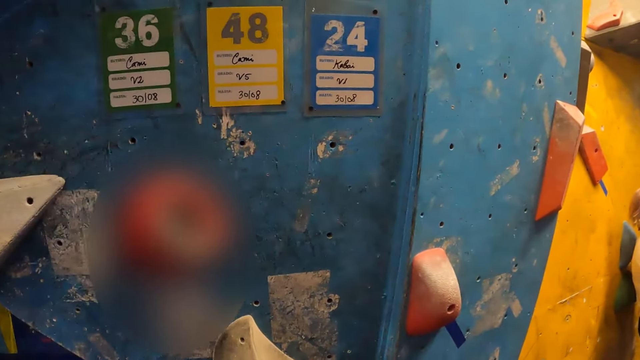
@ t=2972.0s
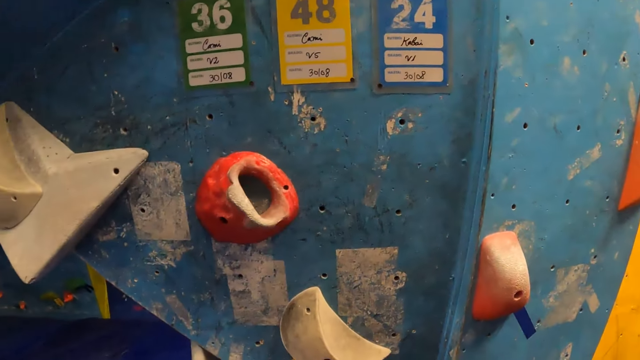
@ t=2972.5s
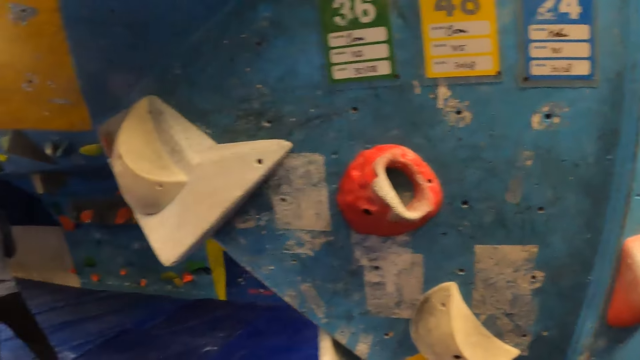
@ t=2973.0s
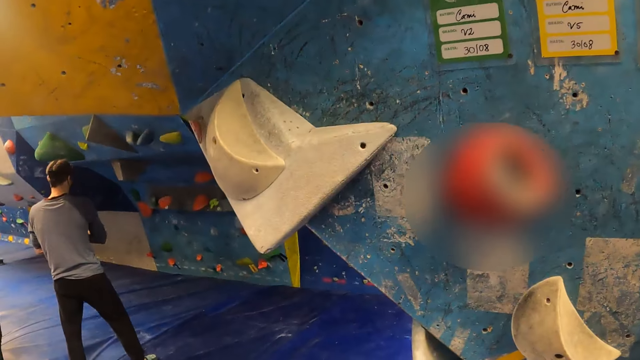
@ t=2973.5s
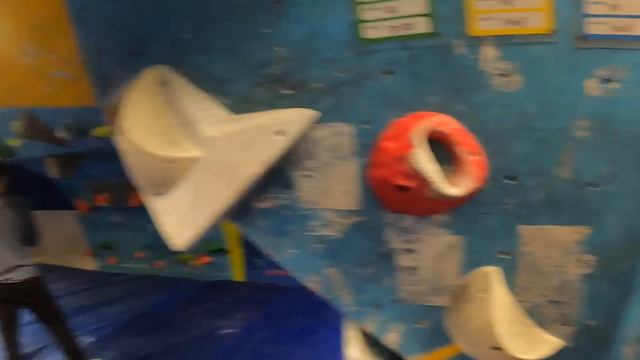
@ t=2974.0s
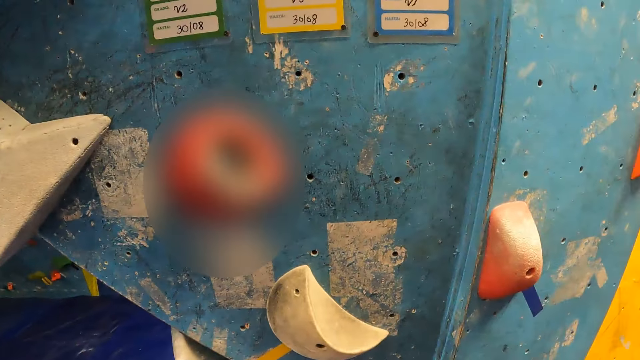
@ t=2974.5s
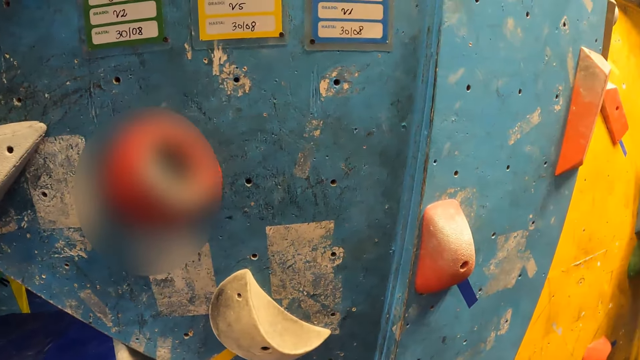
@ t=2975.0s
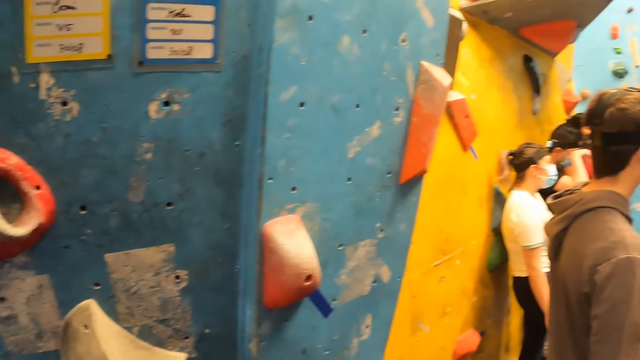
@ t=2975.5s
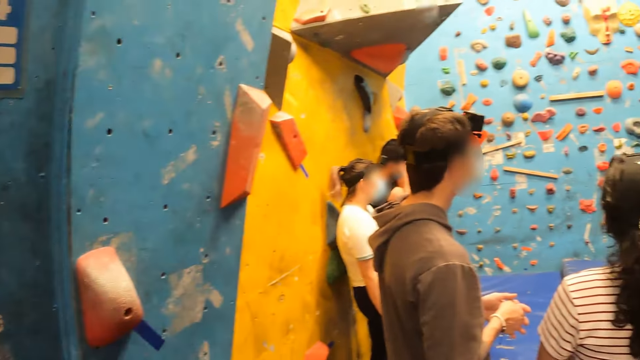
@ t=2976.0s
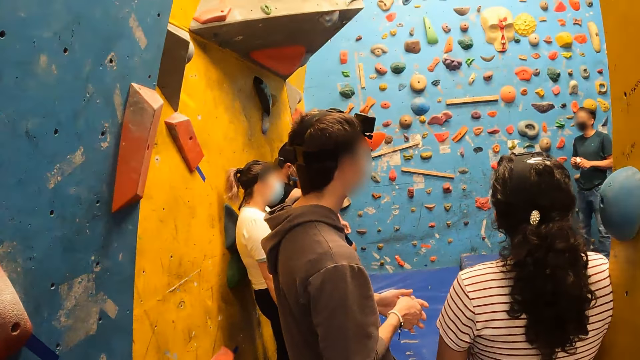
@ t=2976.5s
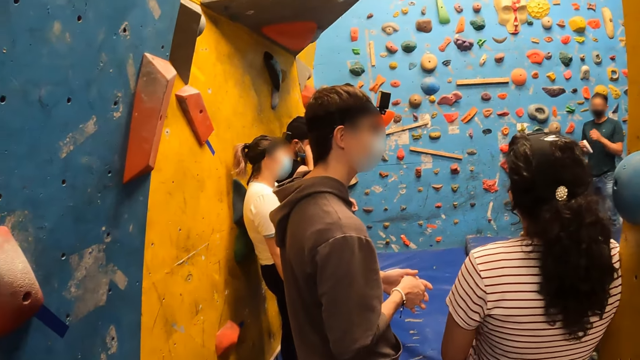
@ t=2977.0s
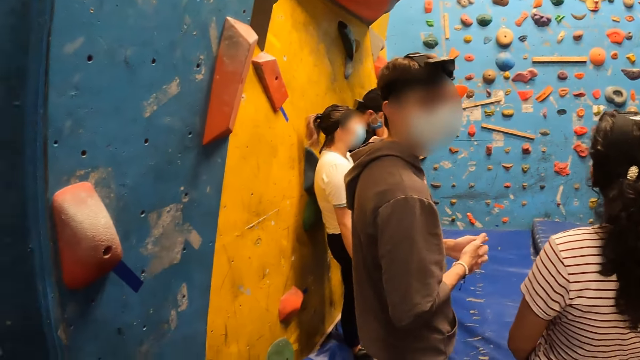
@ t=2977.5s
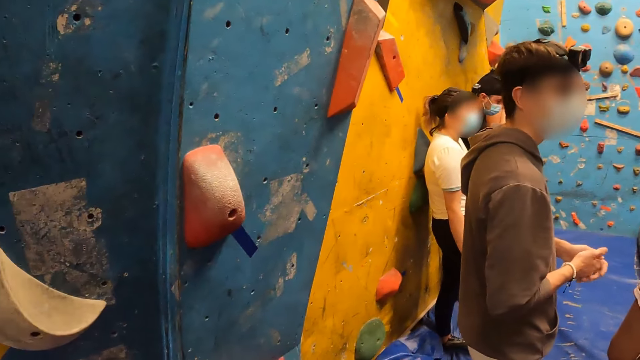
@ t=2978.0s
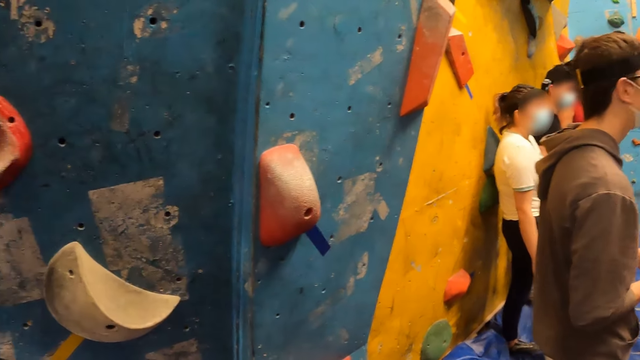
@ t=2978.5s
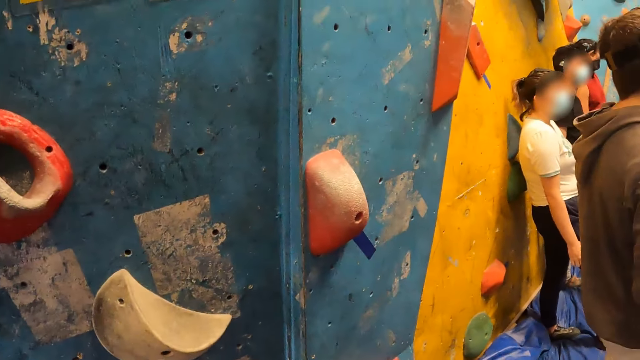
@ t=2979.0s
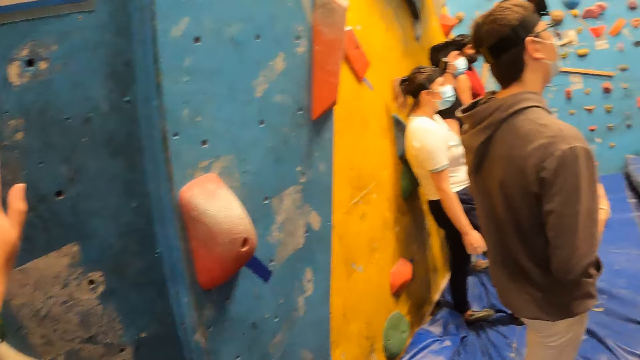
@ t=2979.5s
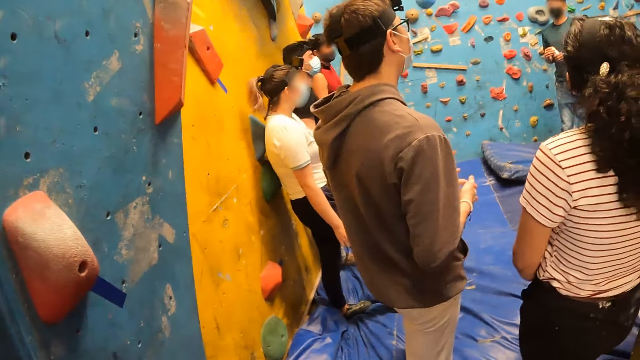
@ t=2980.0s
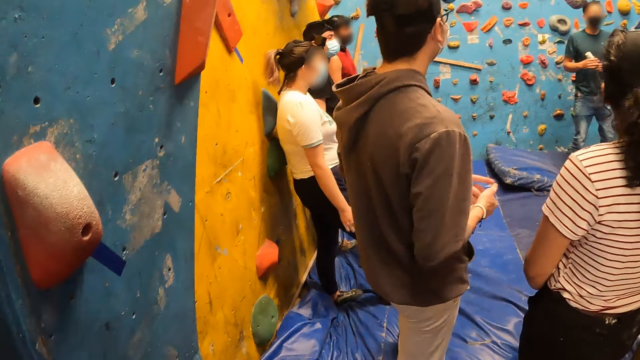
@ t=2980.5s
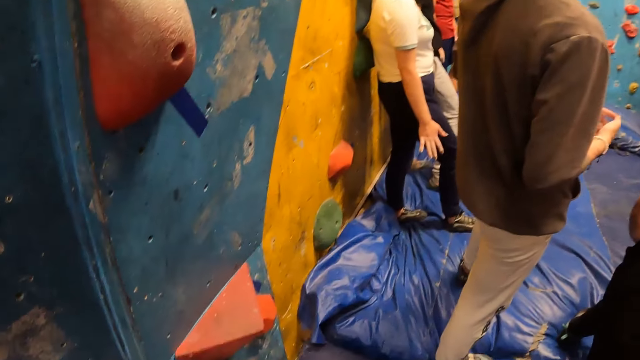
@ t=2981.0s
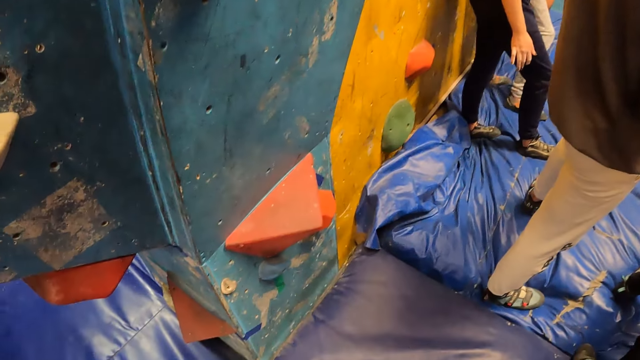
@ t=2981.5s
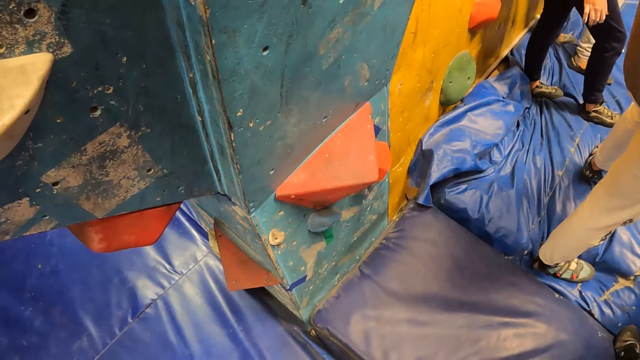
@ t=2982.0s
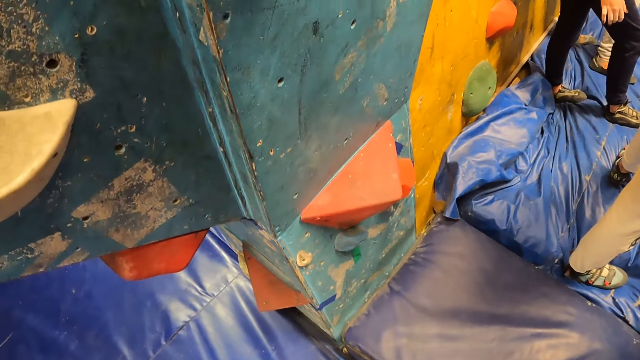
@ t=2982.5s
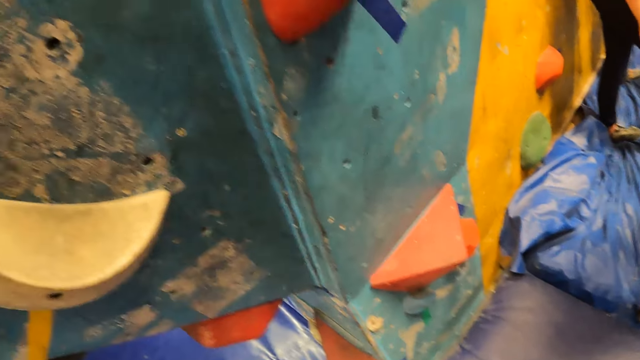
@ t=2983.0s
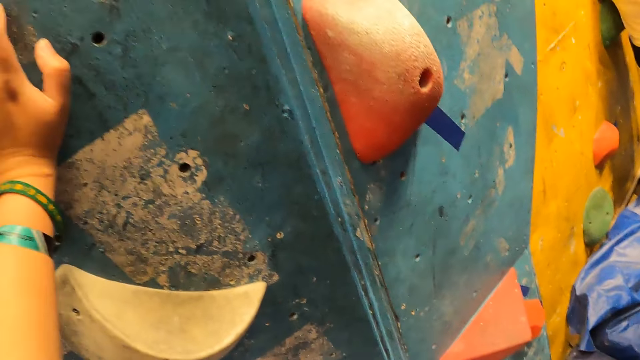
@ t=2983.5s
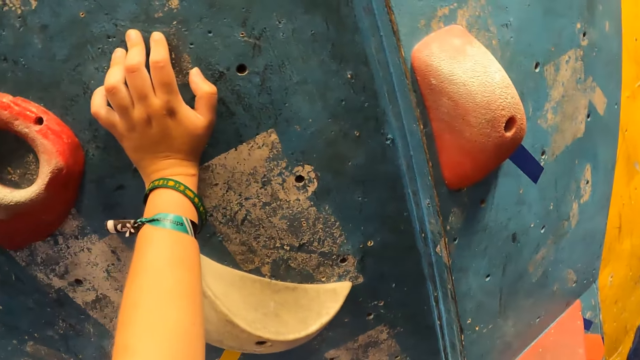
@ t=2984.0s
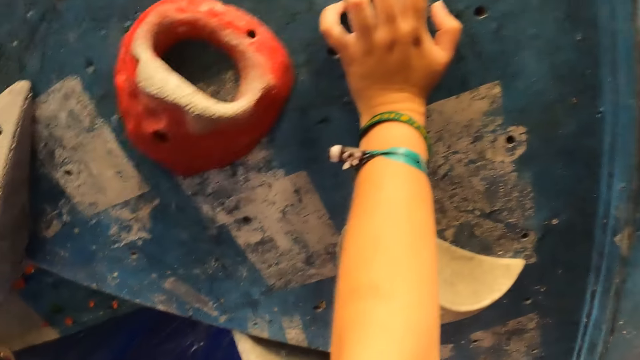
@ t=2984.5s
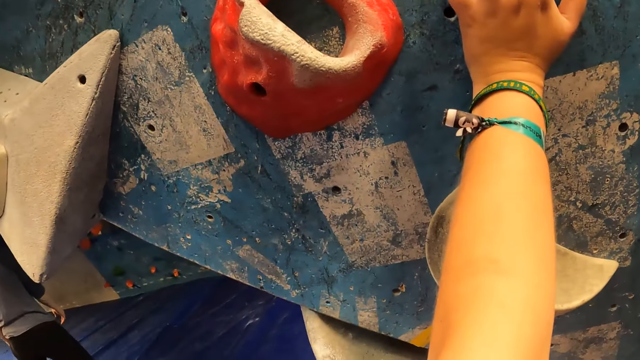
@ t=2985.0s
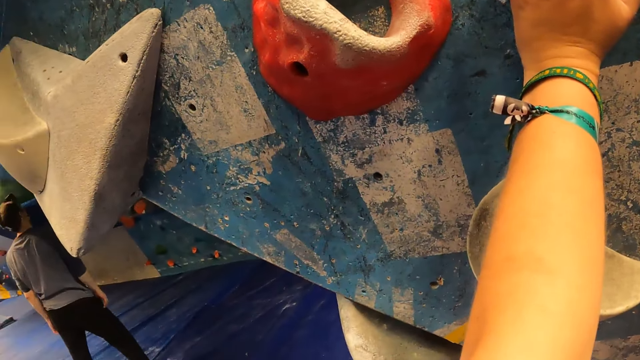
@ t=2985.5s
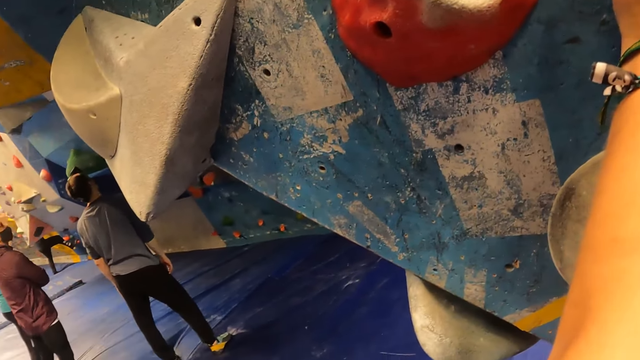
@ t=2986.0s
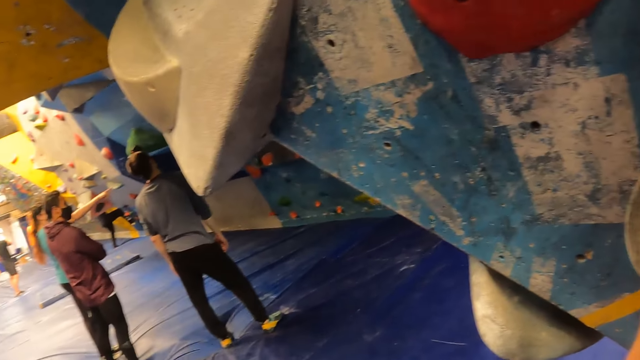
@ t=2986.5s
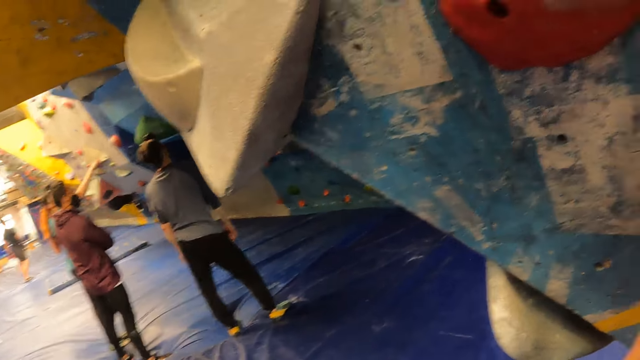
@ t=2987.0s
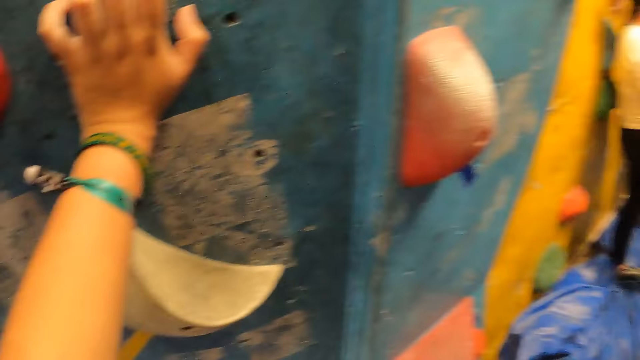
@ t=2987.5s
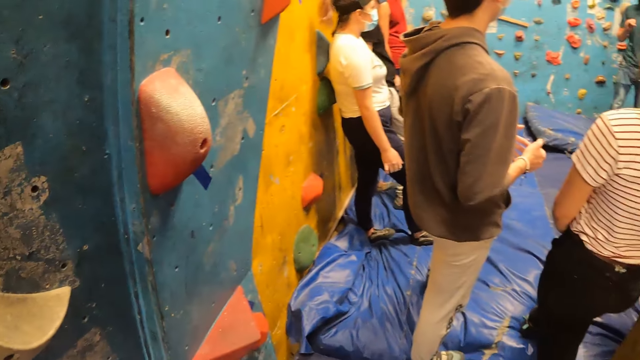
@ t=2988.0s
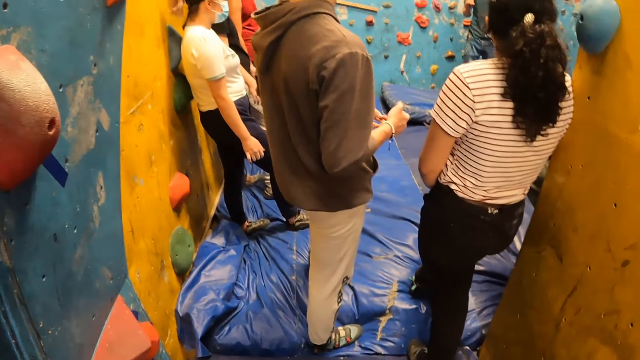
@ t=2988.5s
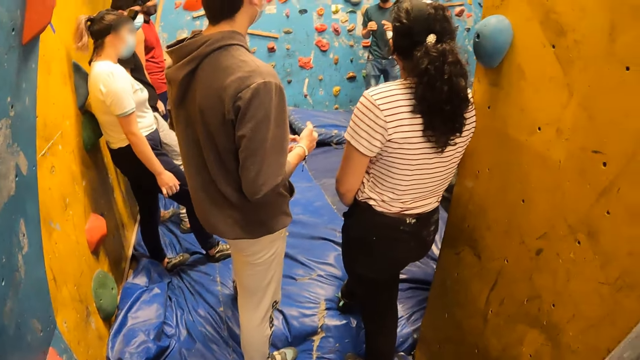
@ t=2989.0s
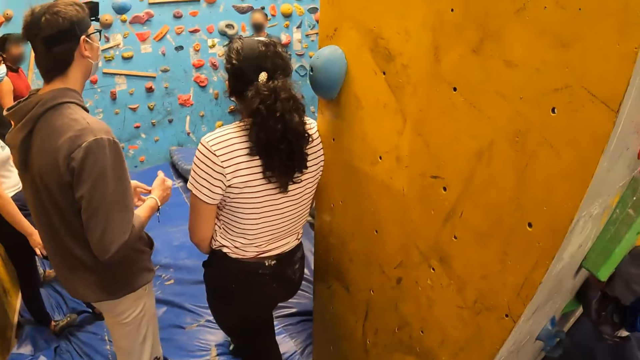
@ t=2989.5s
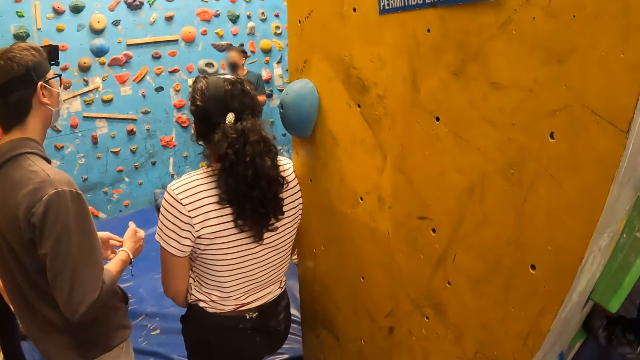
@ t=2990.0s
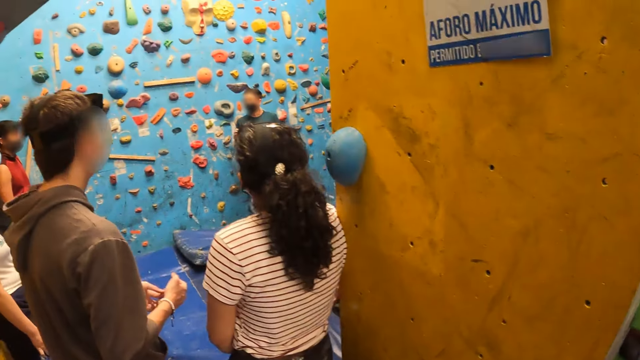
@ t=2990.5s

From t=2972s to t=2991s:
The camera wearer leans on the wall climb challenge wall. A woman points a finger.

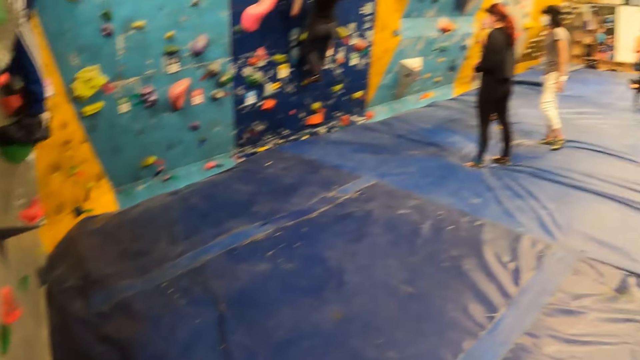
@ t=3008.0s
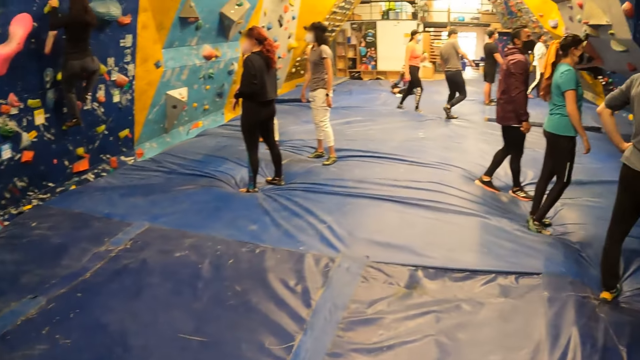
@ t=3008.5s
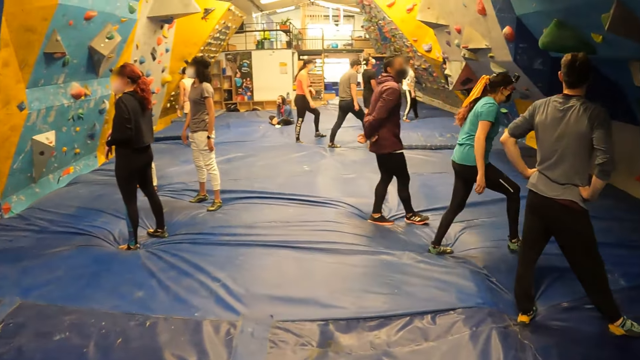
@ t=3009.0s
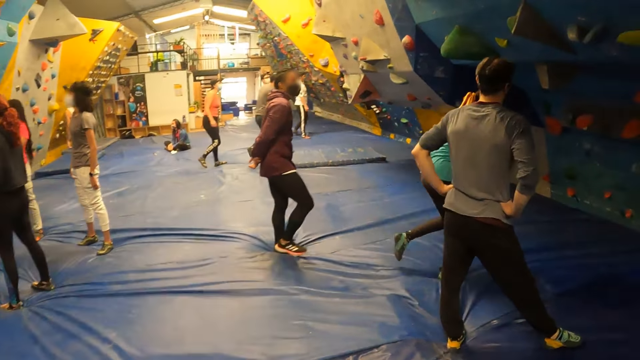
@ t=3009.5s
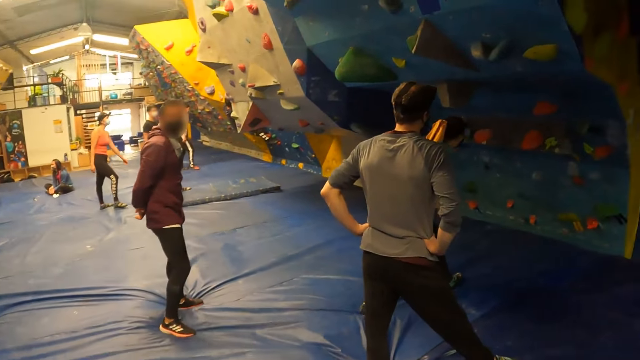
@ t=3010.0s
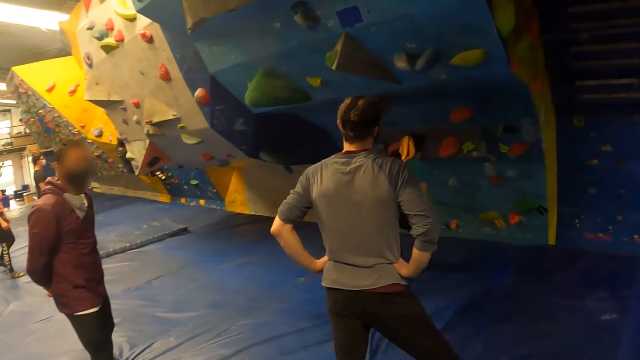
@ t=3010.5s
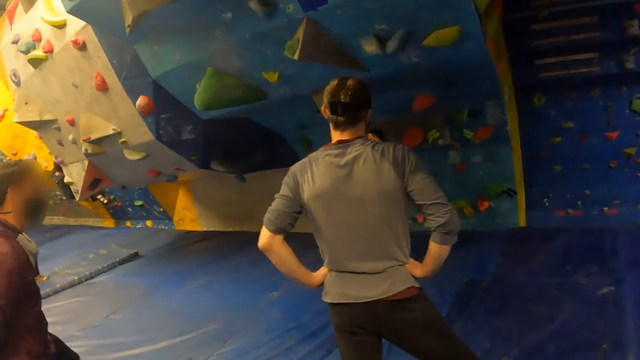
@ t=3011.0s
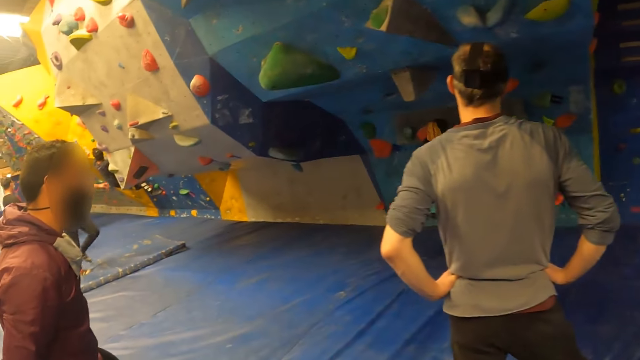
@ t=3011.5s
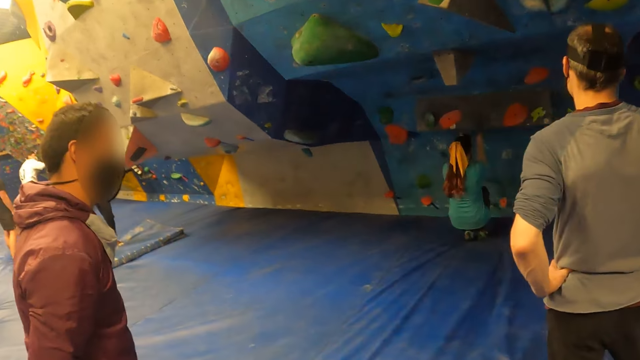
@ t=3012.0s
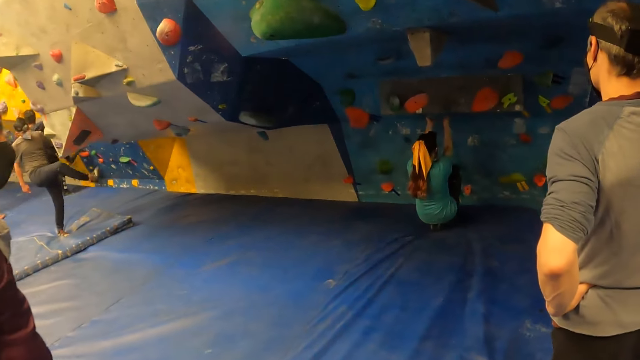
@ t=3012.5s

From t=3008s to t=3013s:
A woman climbs a wall. A man walks towards a climbing wall. Another woman walks towards the climbing wall. Another man puts his hands behind his back. A third woman walks towards the climbing wall. Another woman holds the climbing wall with both hands. The second woman squats.
